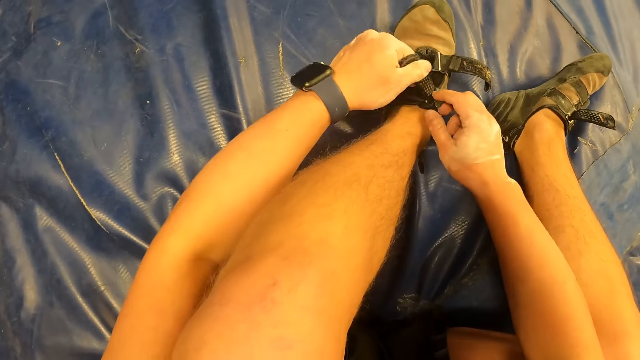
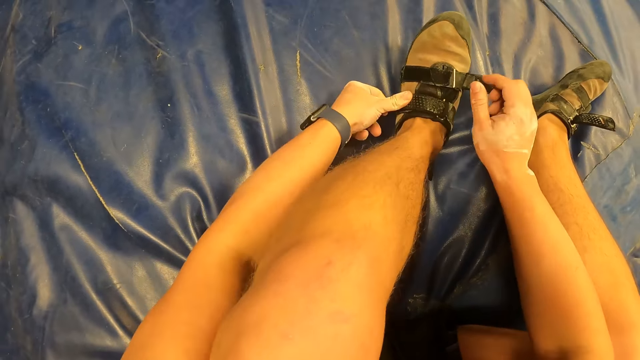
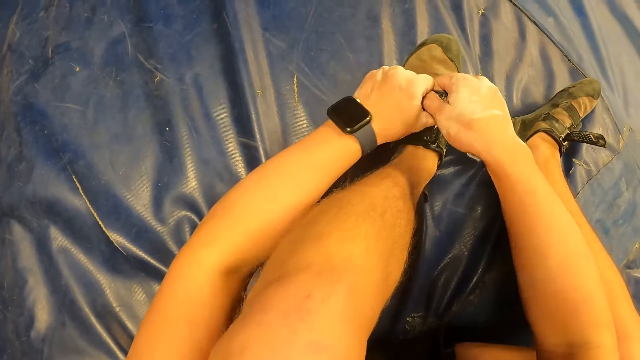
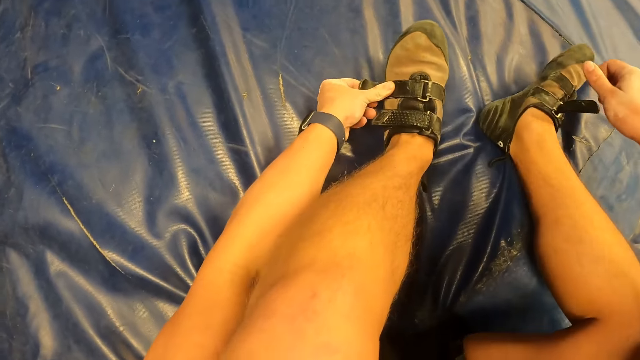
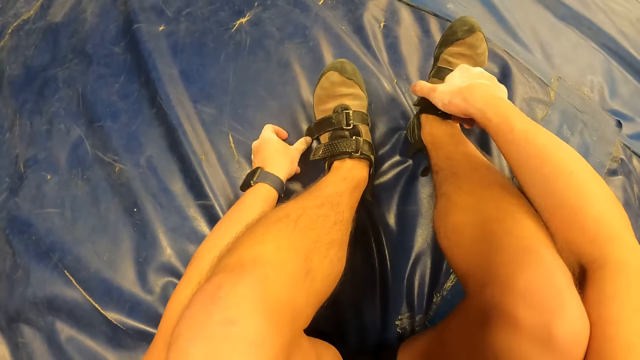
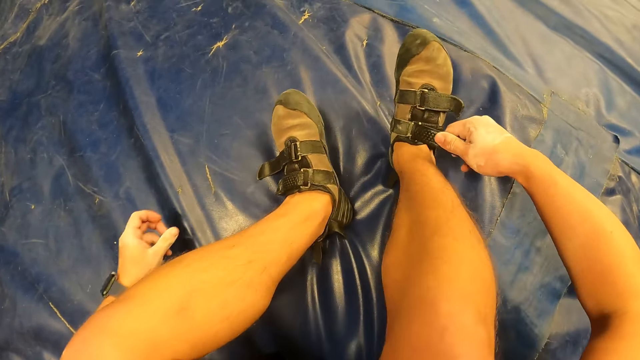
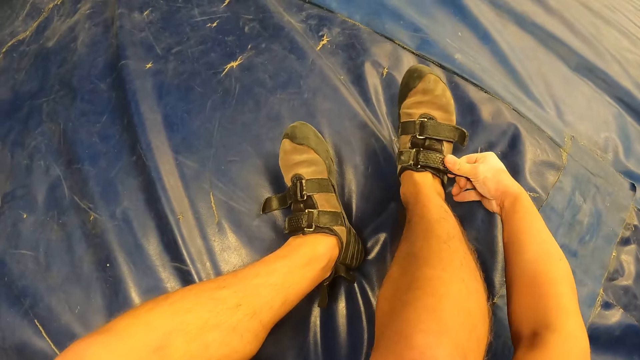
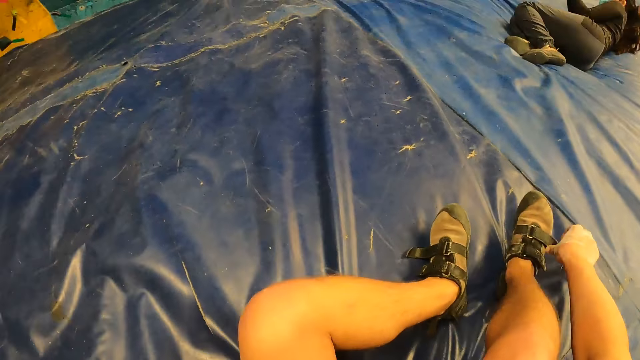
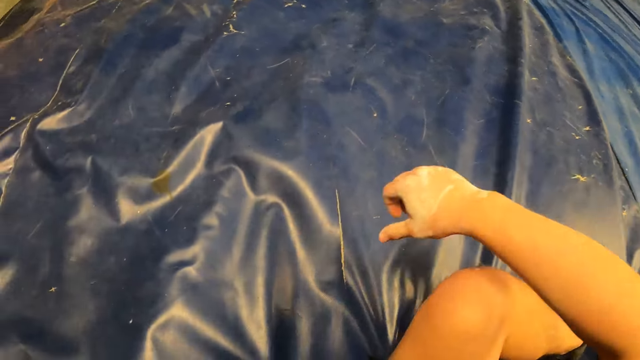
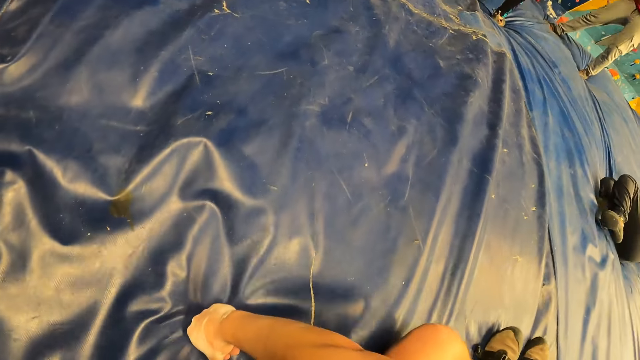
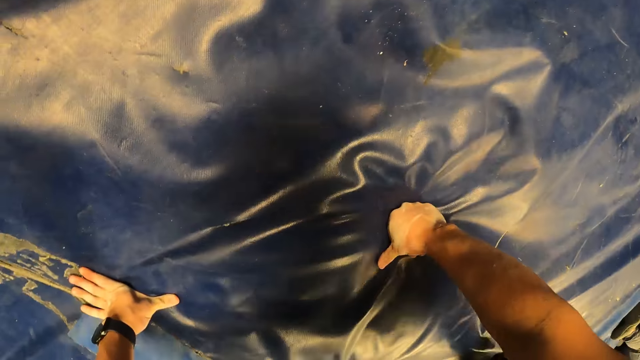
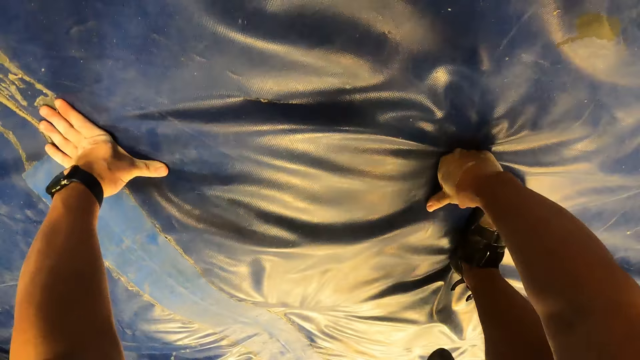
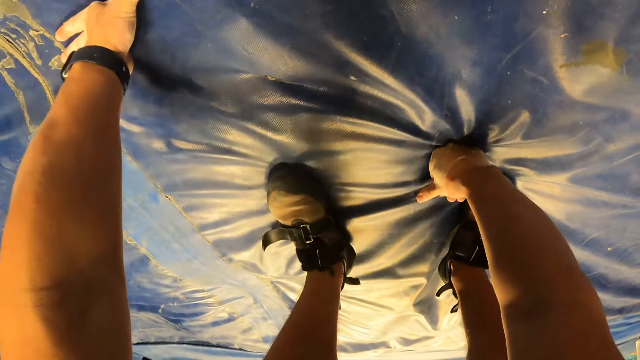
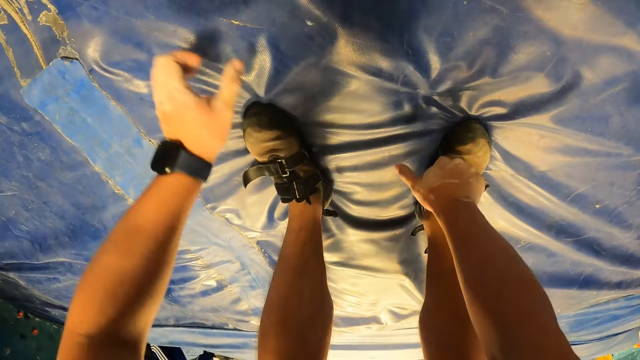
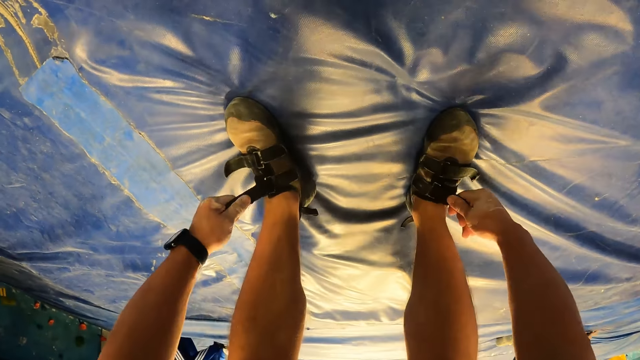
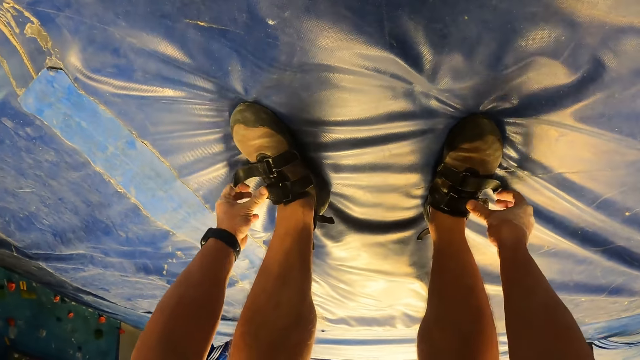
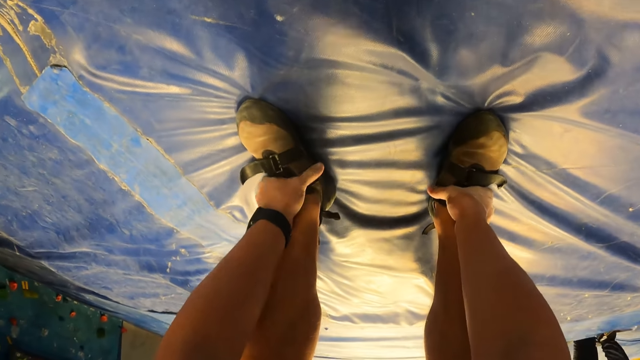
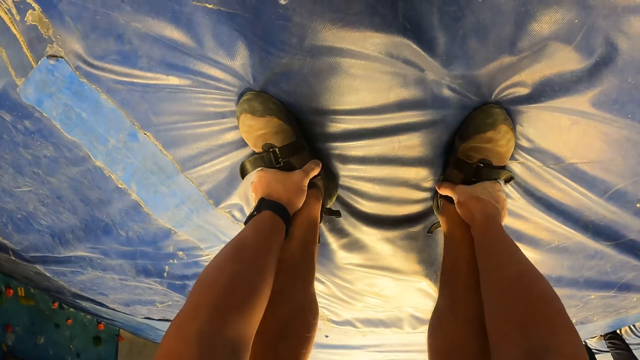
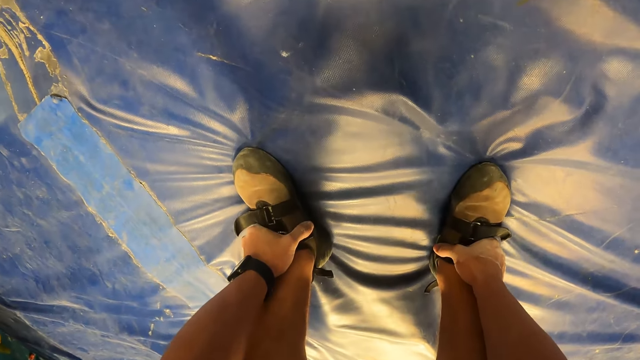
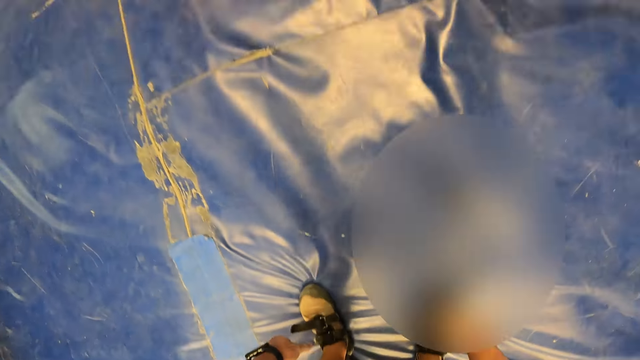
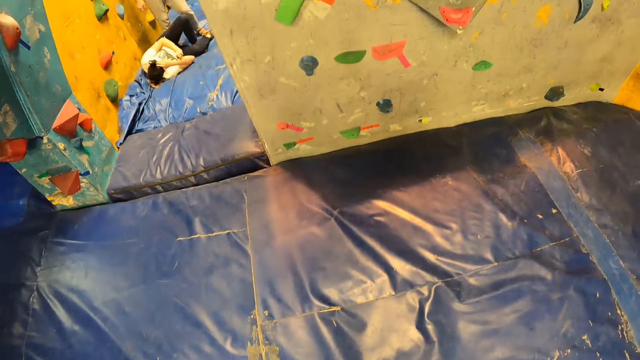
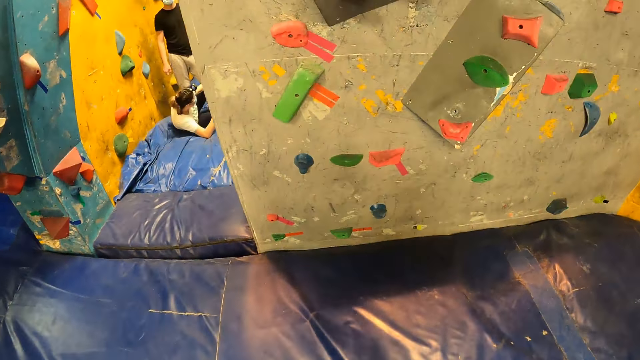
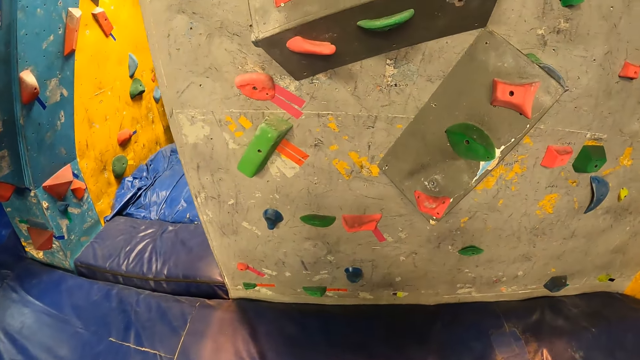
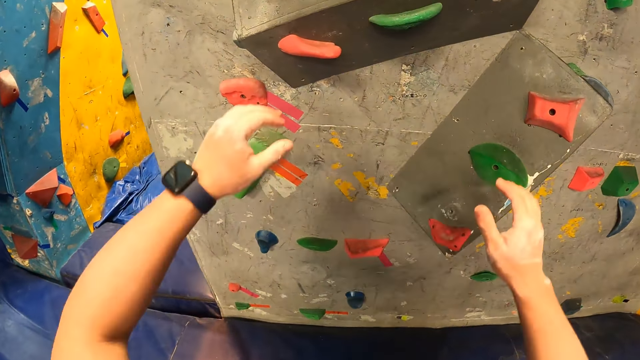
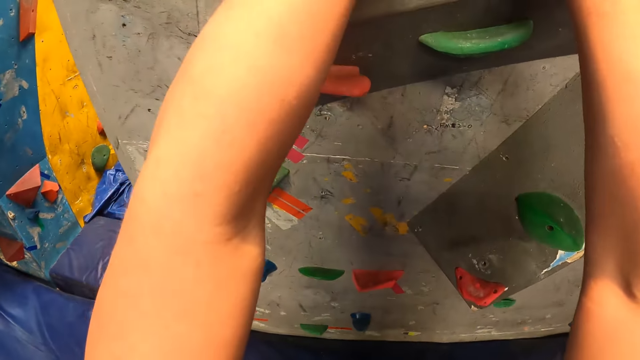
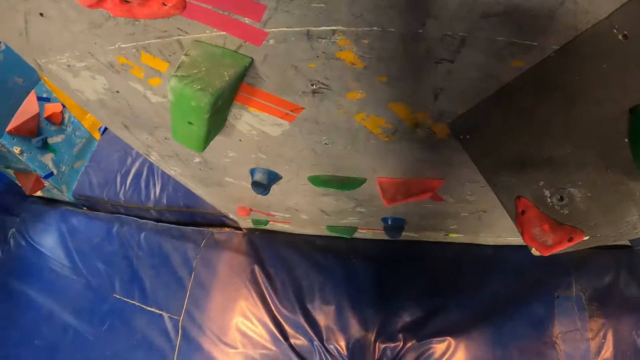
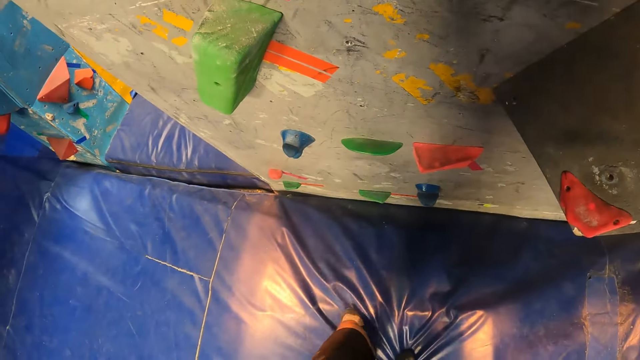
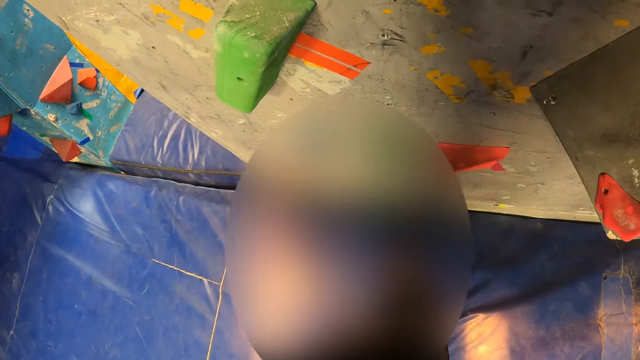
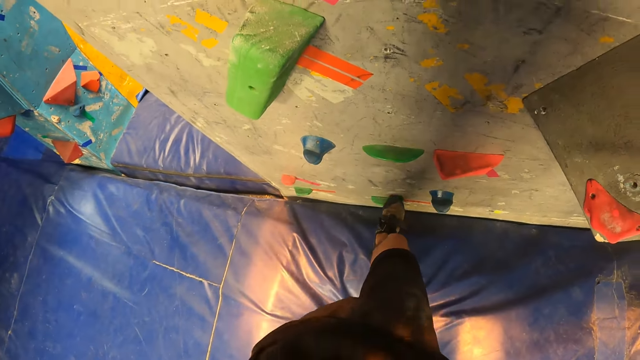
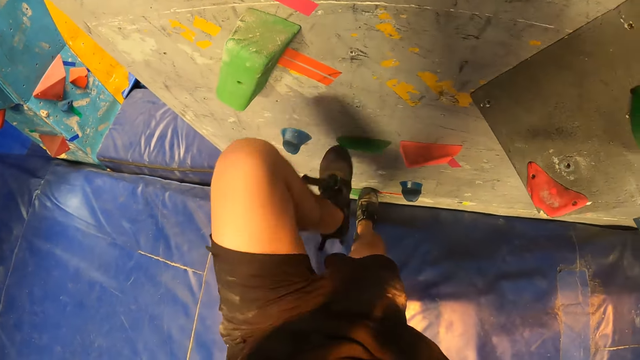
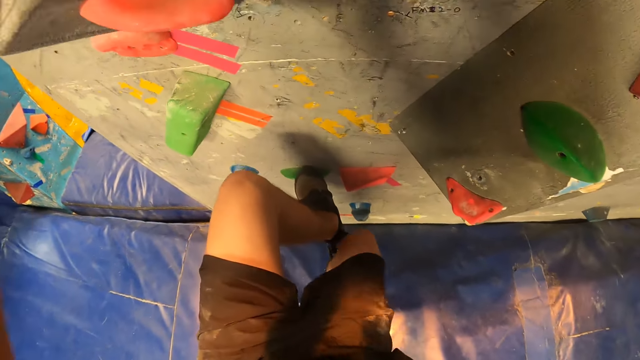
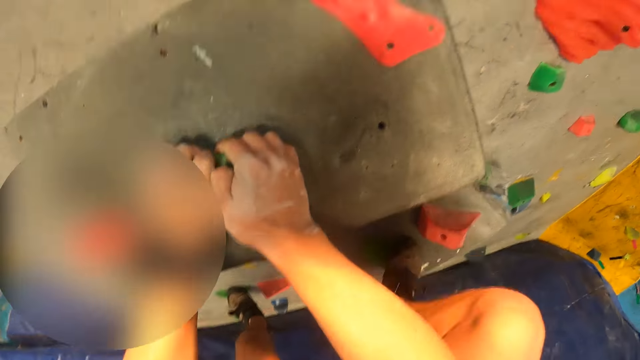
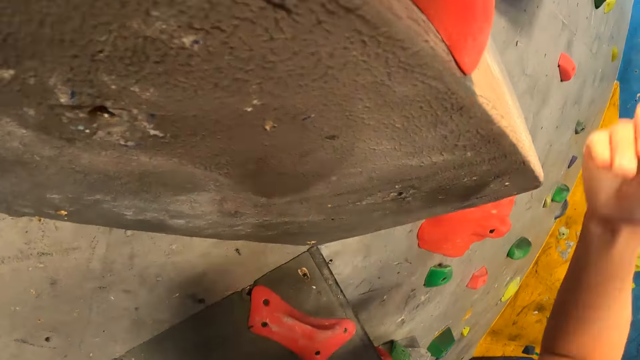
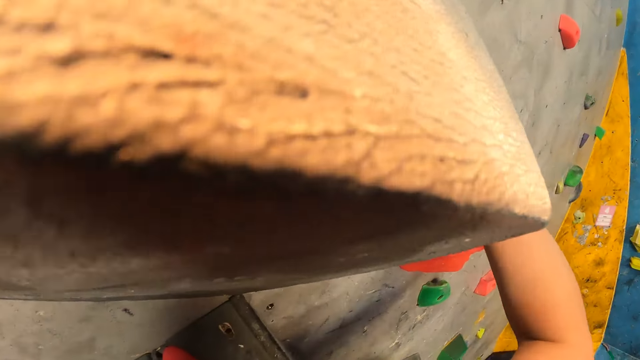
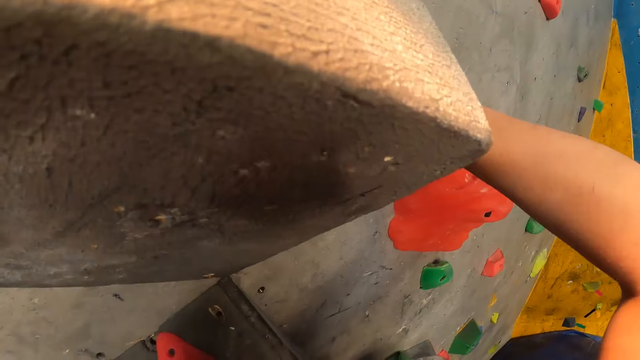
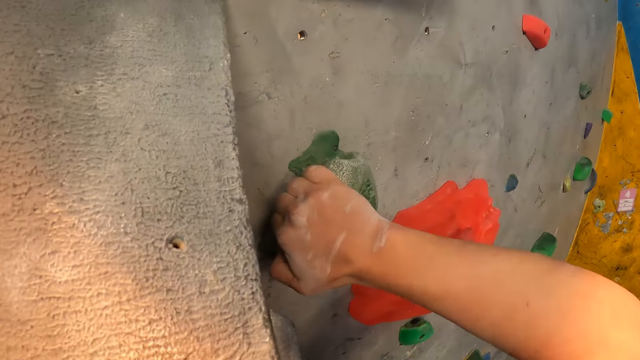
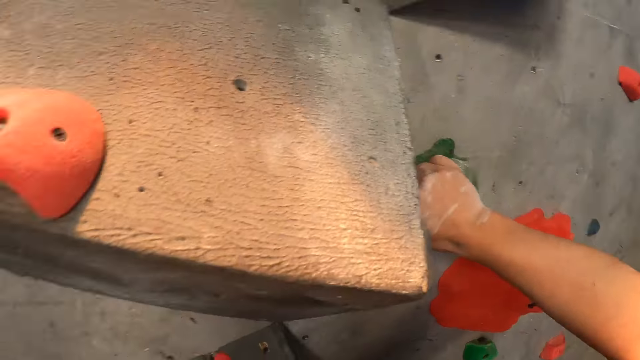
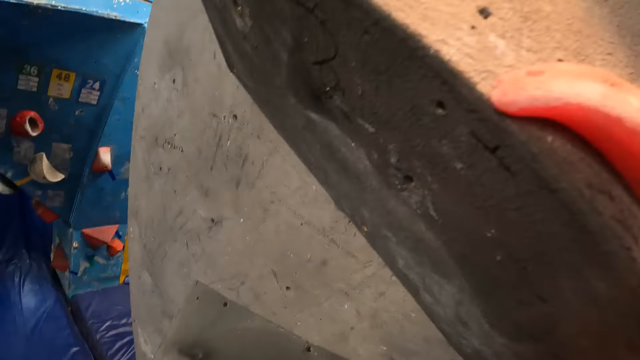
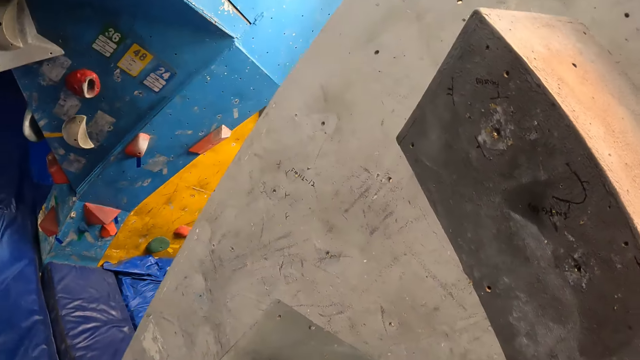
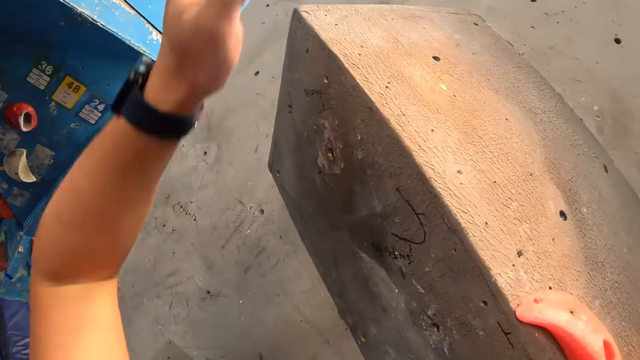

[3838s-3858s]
The camera wearer adjusts his right shoe with his right hand. He stands up, tightens the shoe straps, holds the shoes with both hands and raises up. He climbs the wall with hand holds with both hands. He puts both hands on the board.
